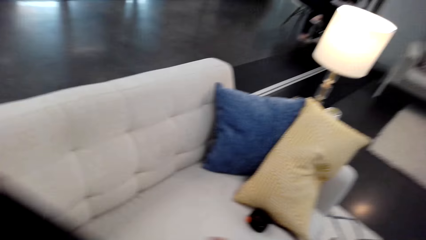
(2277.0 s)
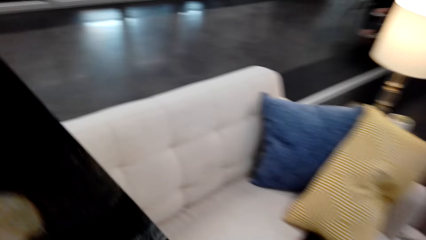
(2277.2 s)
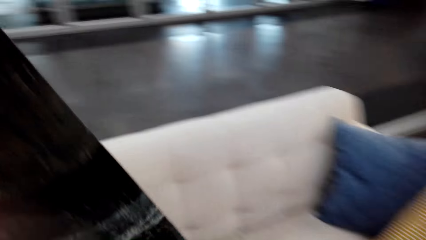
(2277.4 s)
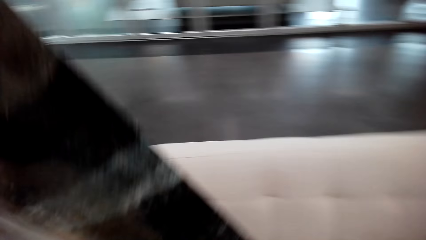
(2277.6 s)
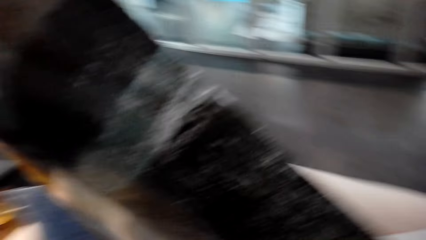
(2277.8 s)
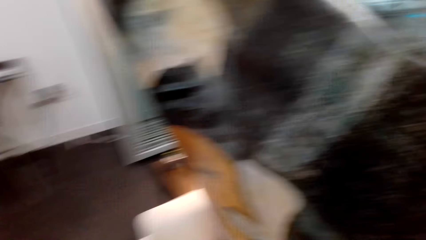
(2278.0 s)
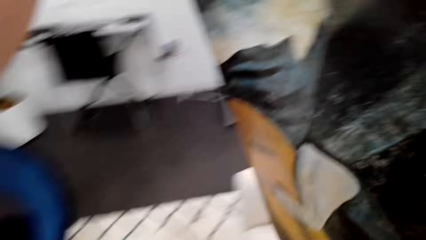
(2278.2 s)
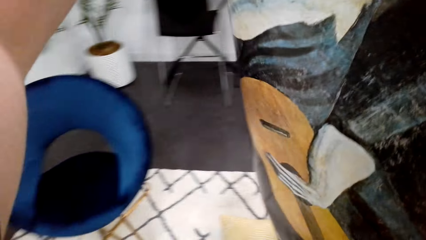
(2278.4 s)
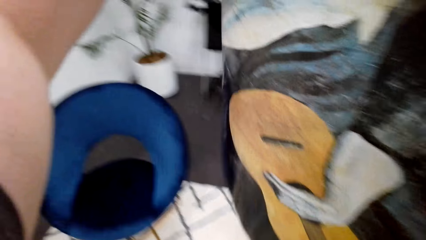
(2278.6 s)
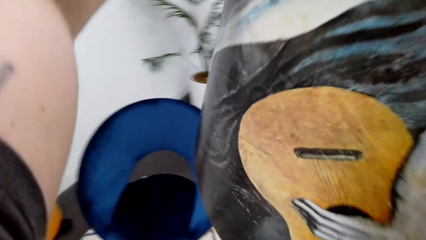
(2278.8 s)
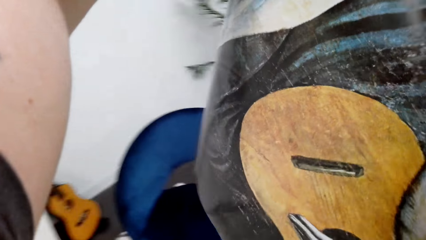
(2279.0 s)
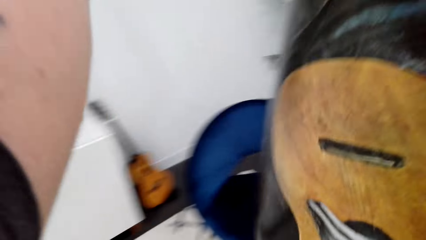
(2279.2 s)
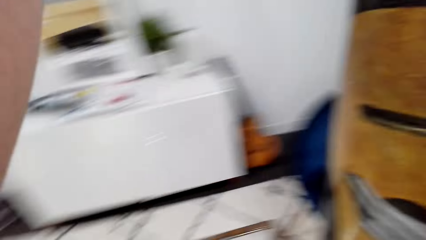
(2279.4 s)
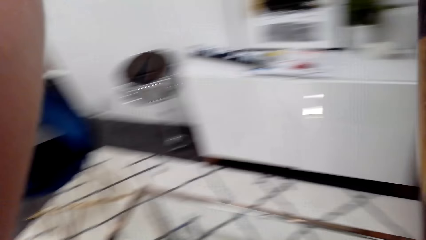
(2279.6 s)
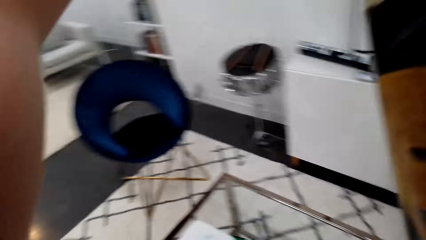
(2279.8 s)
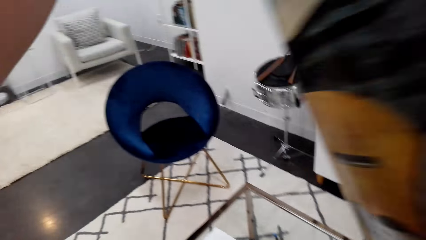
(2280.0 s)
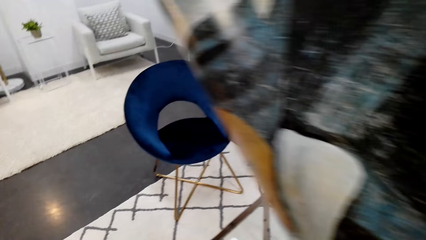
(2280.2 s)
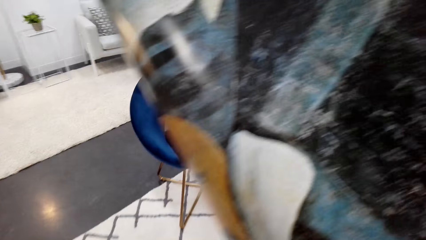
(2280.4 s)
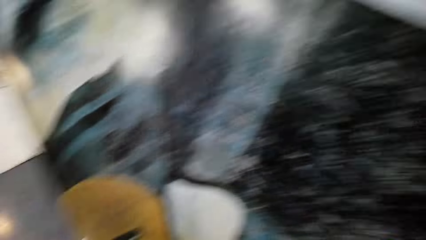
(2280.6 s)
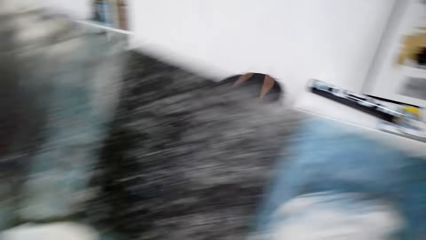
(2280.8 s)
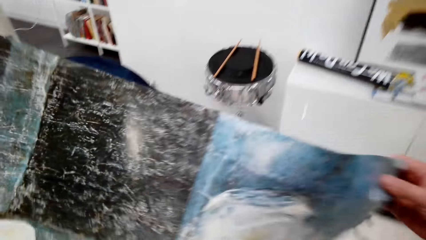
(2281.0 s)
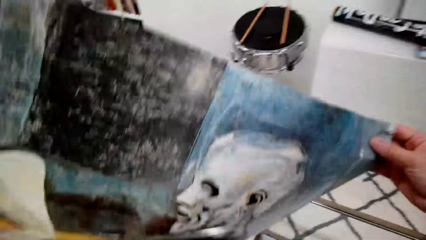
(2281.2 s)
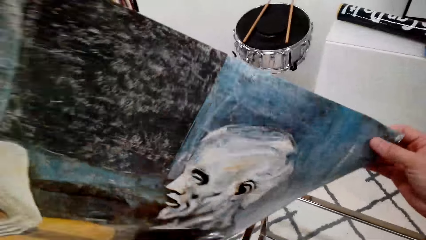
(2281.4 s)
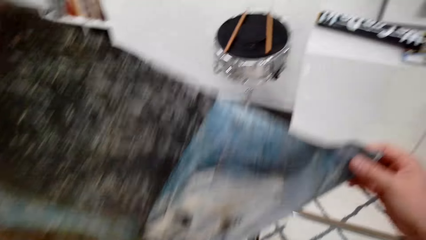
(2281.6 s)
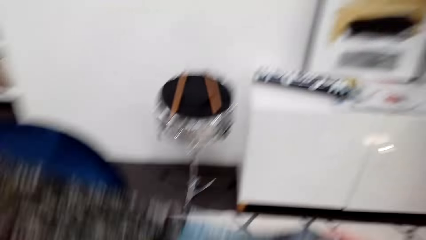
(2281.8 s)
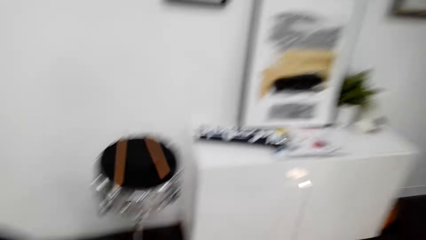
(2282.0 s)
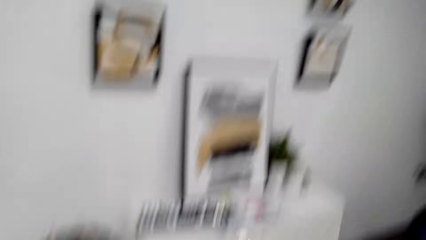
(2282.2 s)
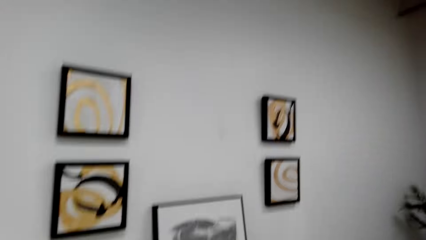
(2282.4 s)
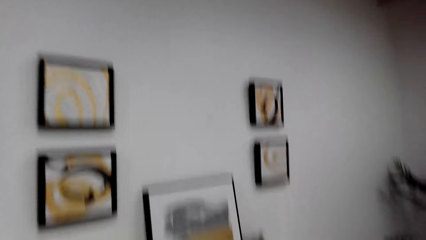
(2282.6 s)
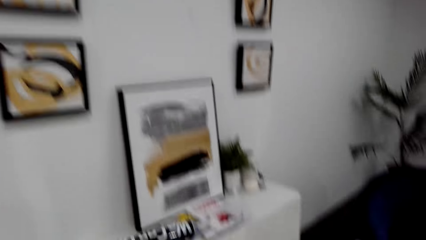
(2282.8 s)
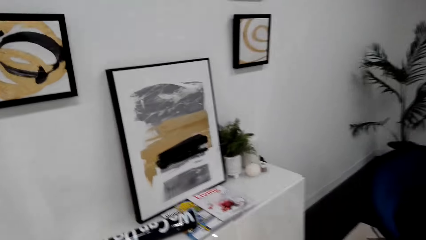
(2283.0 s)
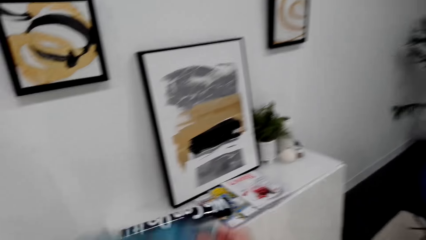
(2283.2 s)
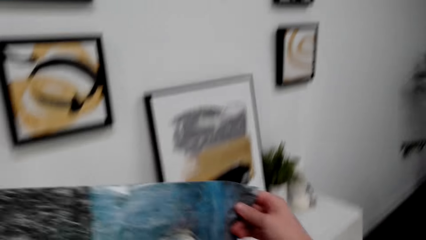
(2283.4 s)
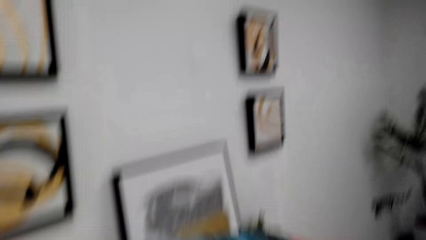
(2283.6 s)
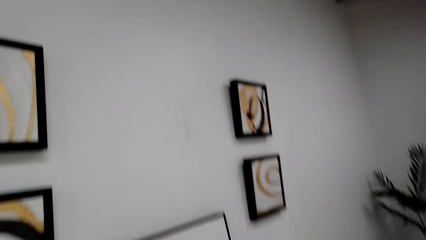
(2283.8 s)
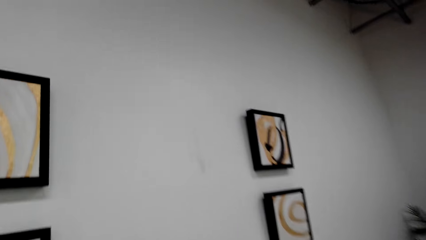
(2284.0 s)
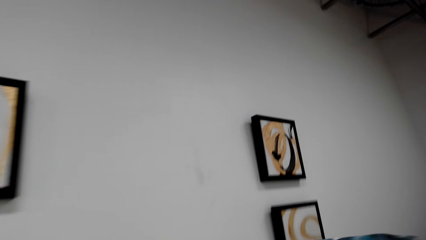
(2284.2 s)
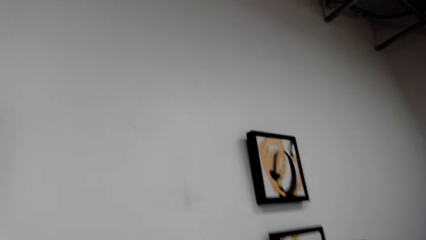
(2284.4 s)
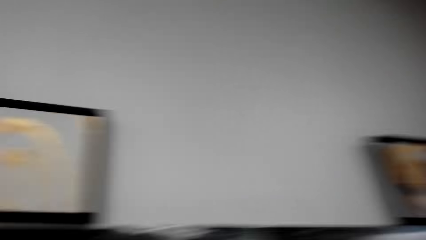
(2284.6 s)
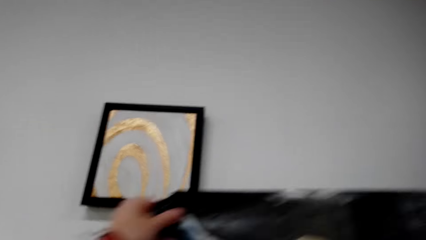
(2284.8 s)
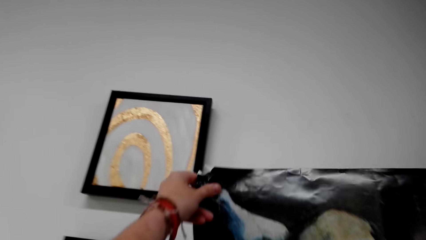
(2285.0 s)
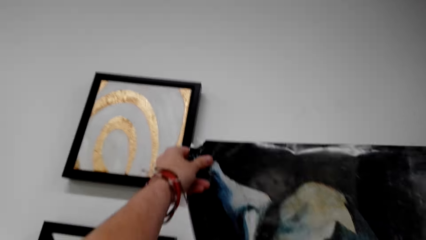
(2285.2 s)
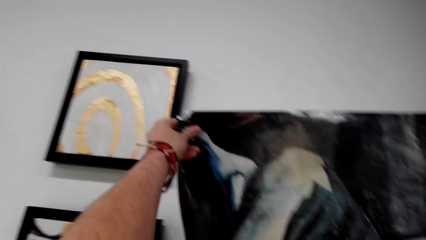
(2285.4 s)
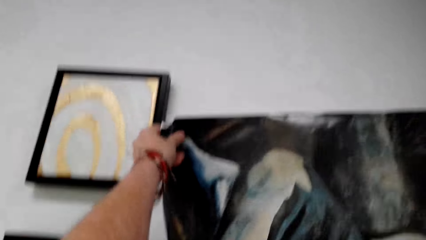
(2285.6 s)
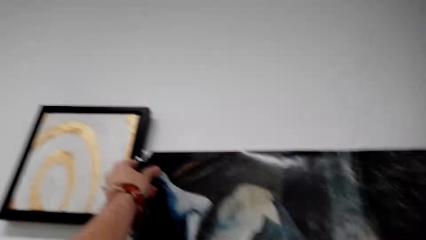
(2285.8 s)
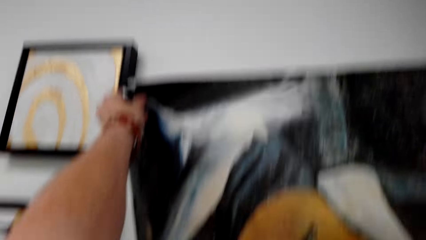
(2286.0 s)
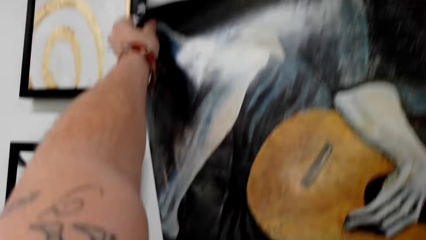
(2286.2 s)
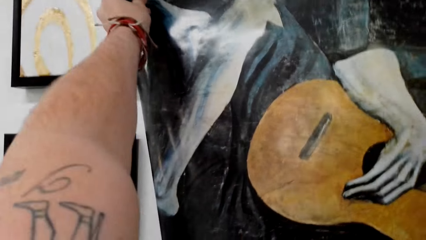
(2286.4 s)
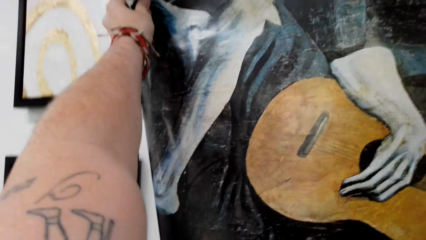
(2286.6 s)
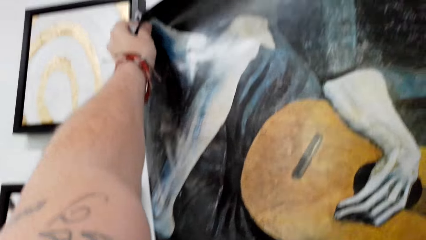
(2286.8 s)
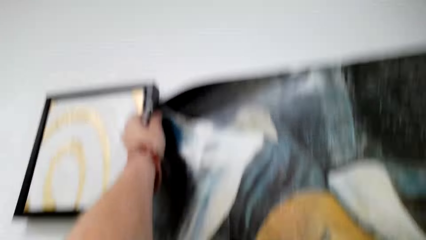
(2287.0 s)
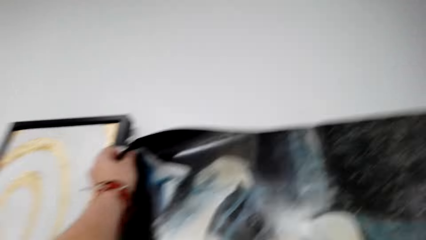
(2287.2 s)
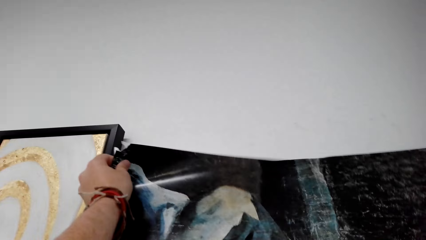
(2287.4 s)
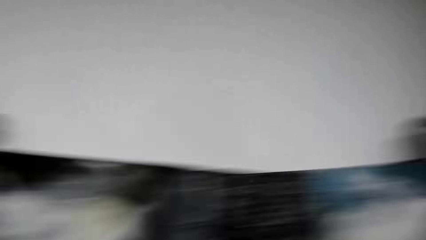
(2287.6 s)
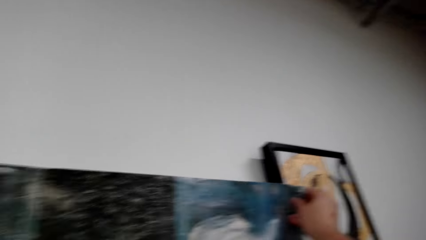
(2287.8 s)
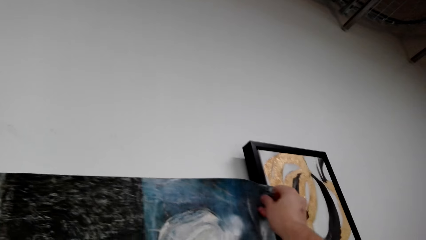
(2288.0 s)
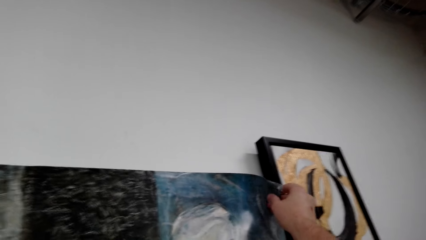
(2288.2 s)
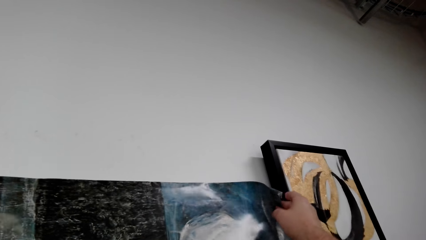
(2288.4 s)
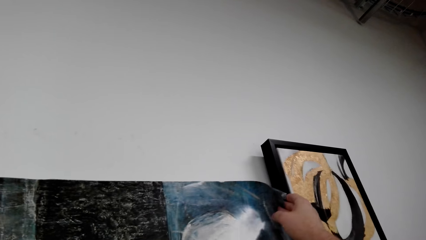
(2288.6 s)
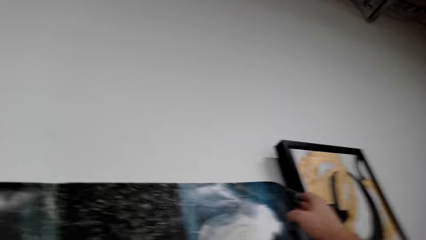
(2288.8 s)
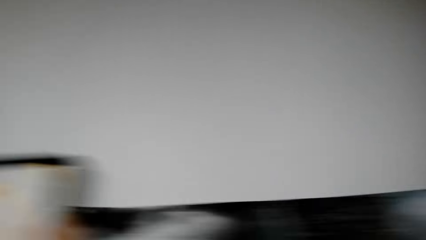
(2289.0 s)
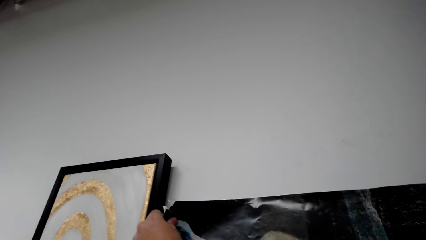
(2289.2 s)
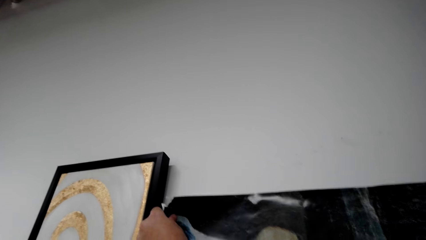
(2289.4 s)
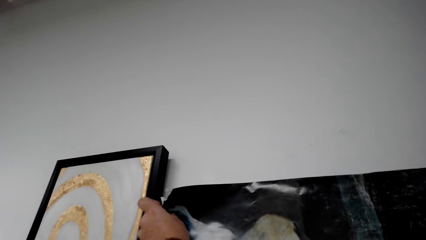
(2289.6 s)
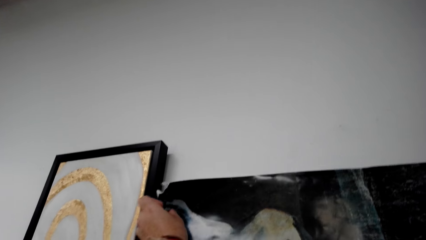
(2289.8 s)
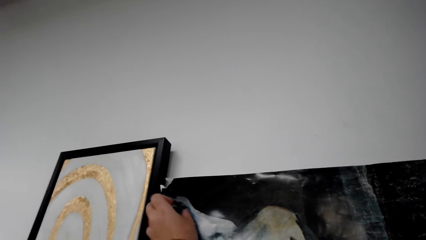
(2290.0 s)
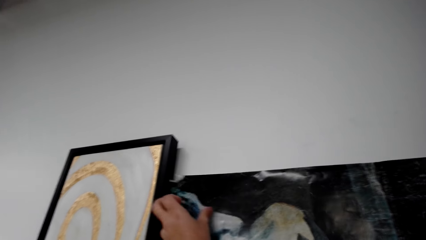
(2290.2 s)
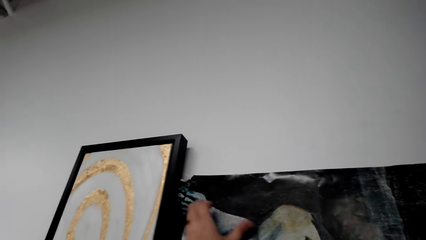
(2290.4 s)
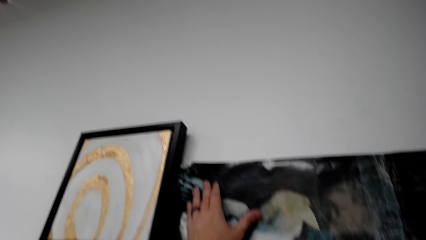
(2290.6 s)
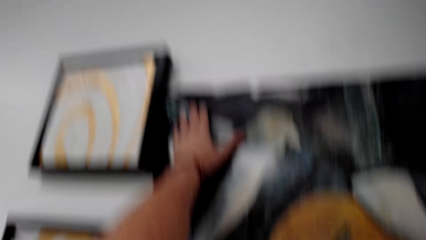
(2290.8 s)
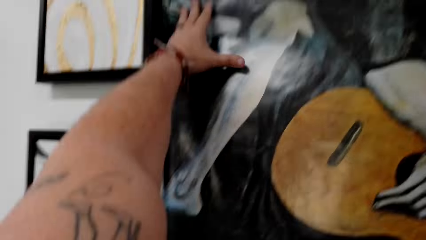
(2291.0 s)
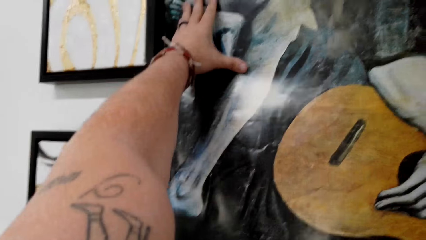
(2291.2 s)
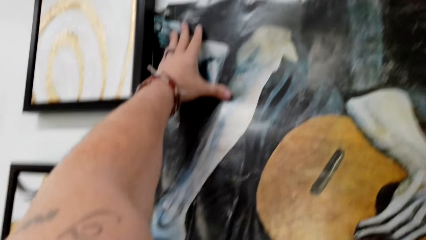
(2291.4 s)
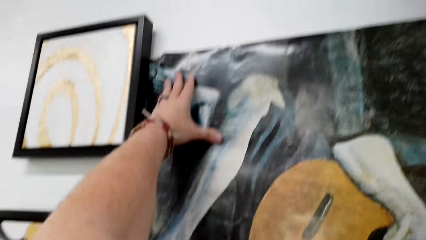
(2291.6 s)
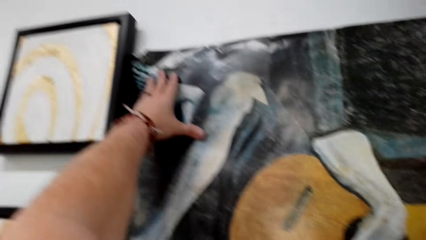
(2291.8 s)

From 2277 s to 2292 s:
The camera wearer pulls up the painting. They stare at the painting. They stick the painting on the wall.
